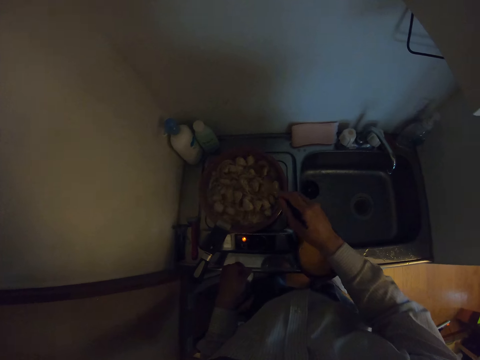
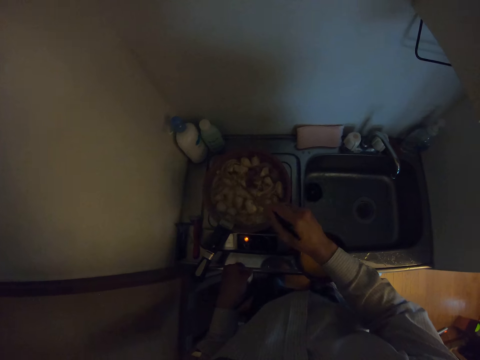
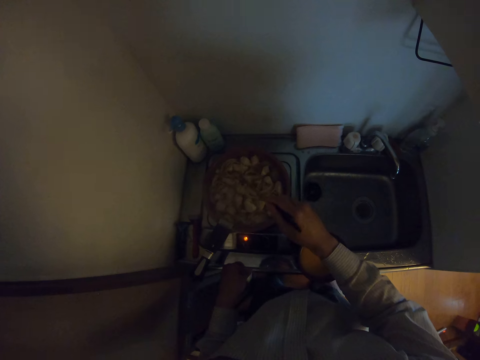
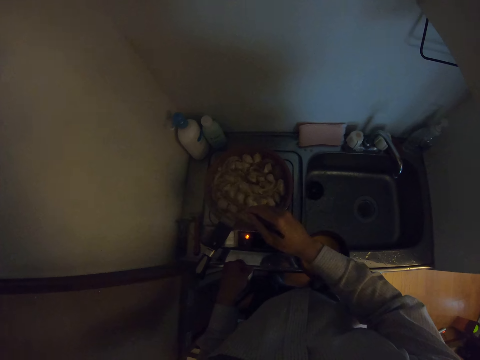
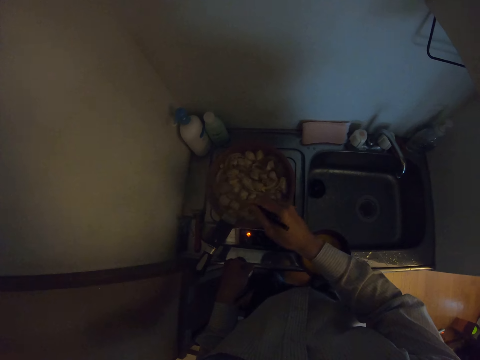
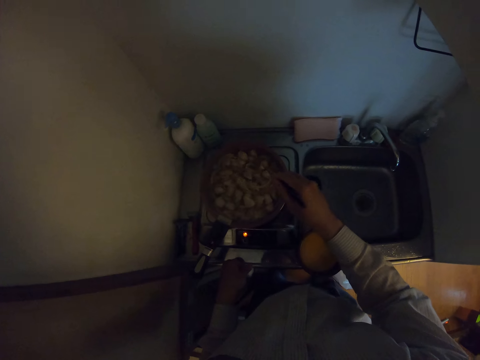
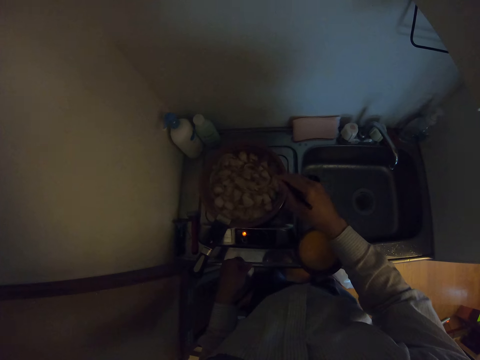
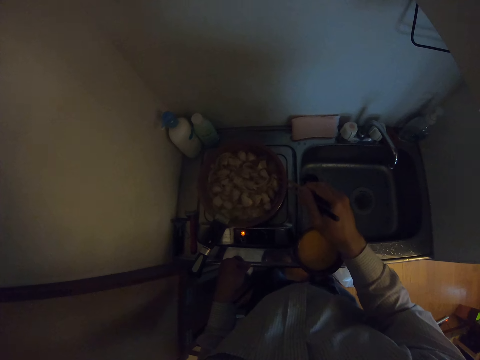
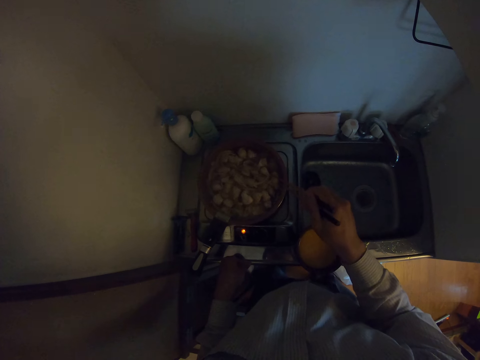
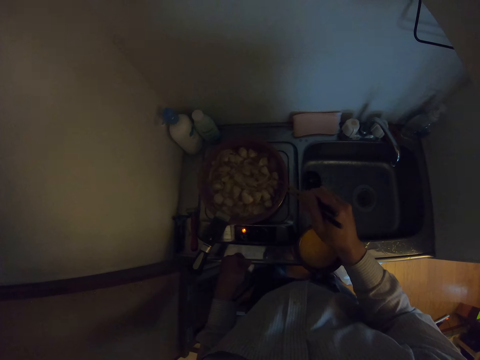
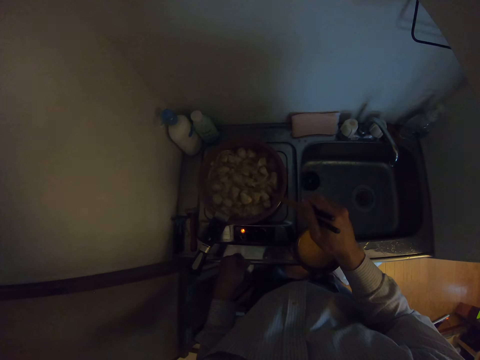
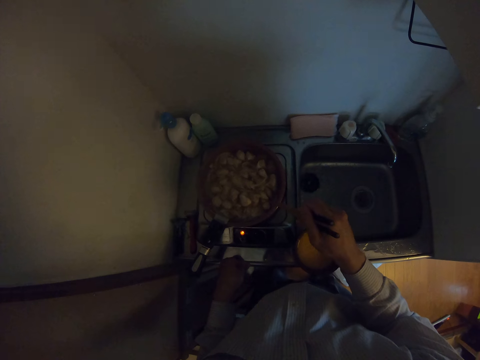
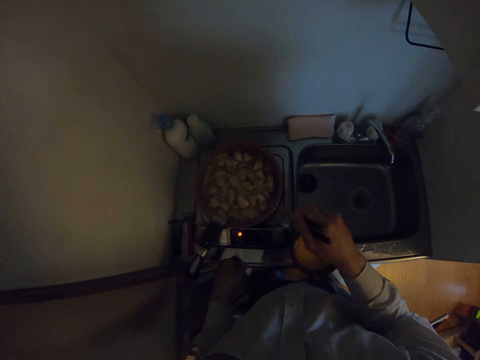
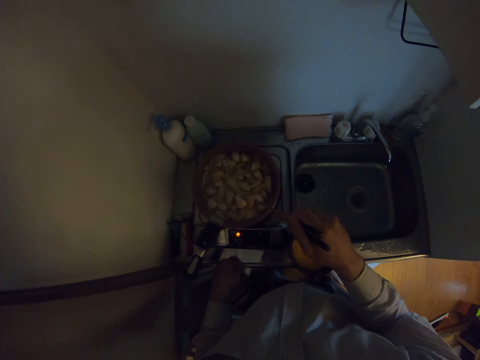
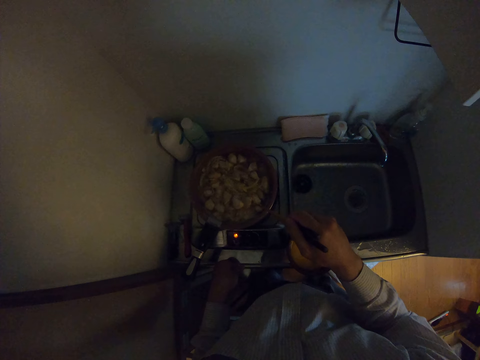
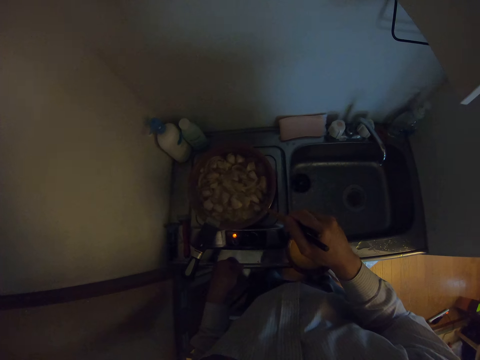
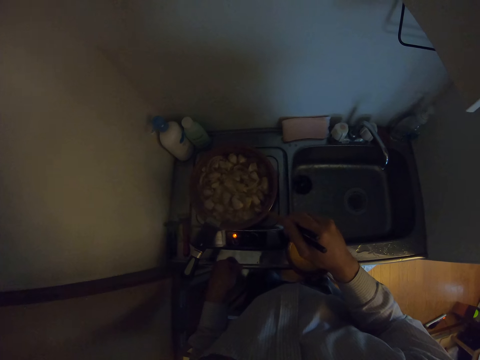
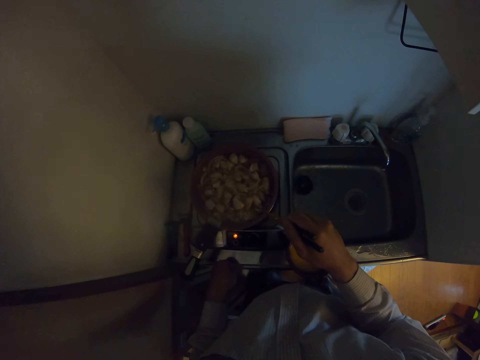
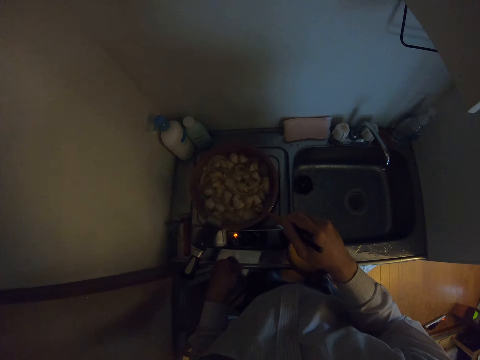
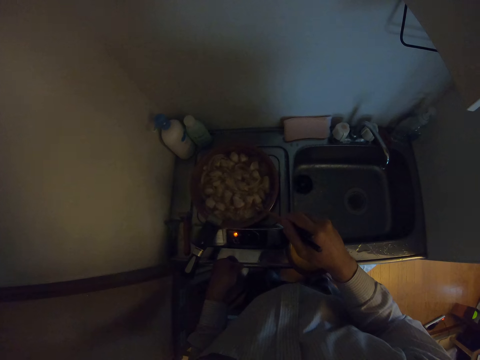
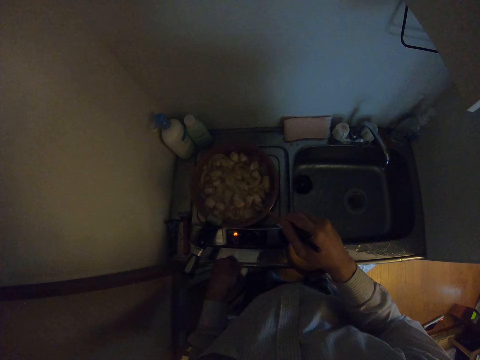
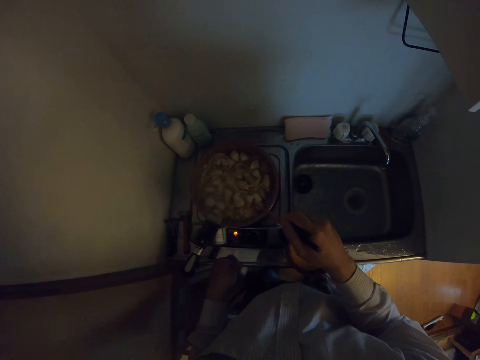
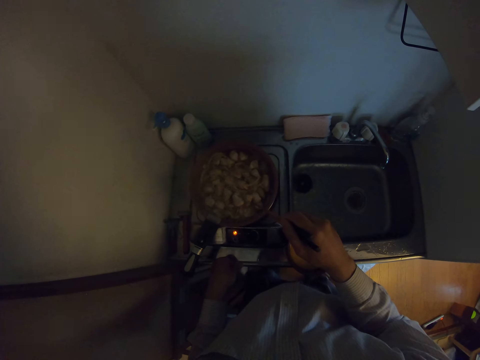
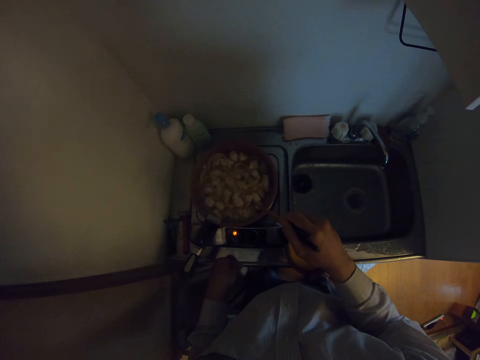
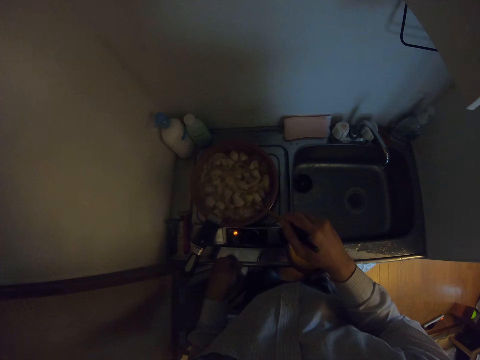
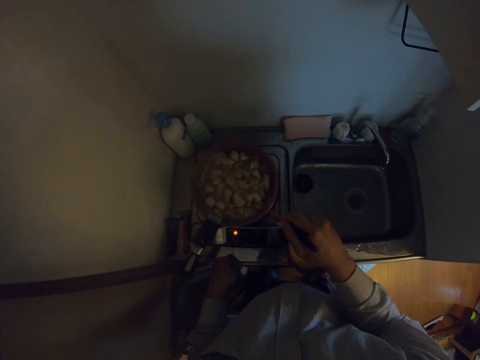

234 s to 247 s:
The camera wearer stares at the macaroni.

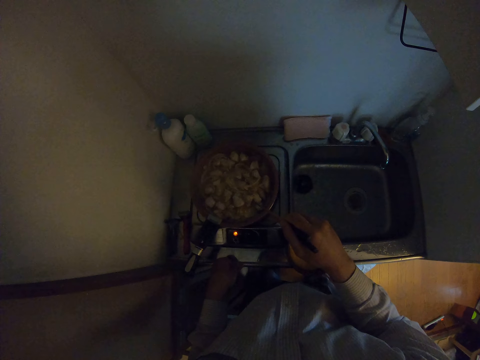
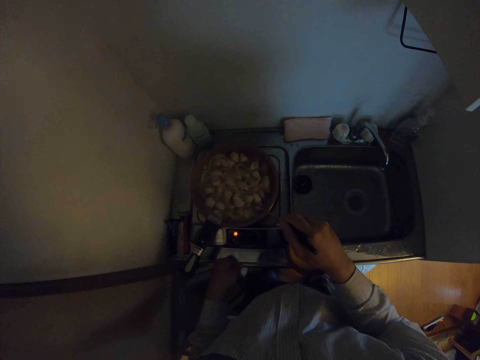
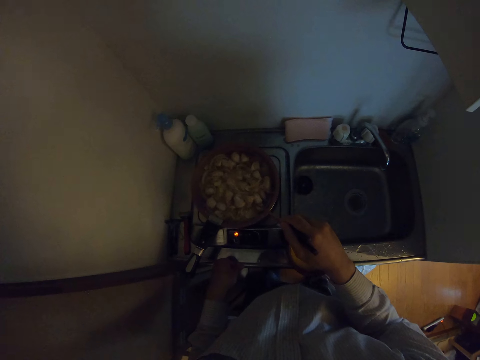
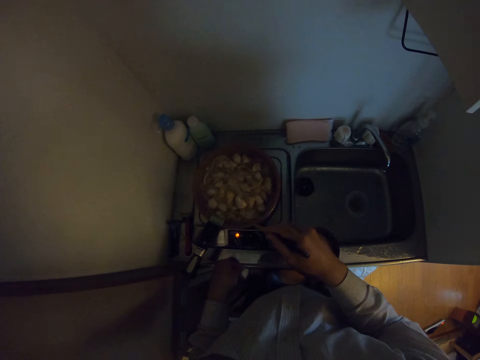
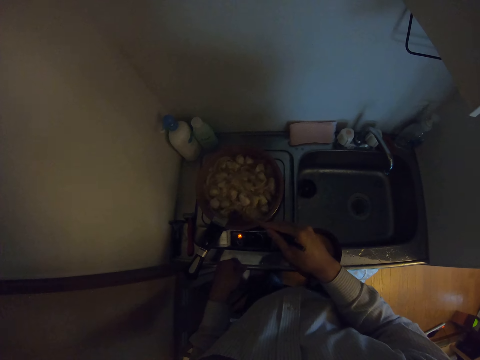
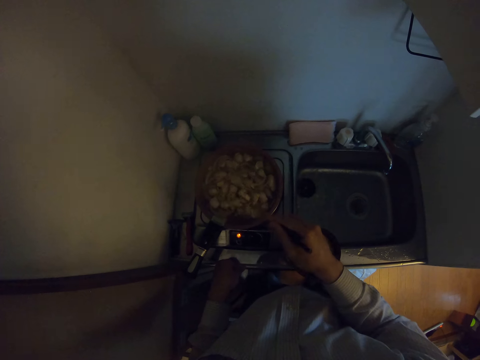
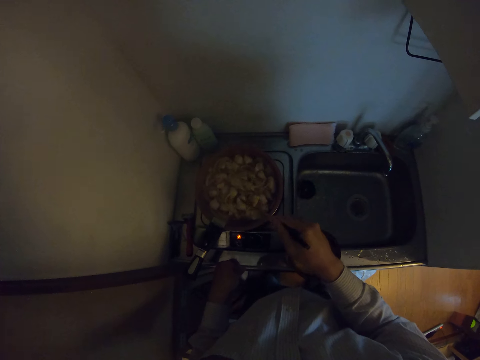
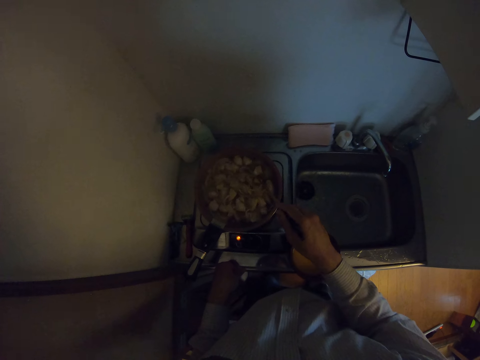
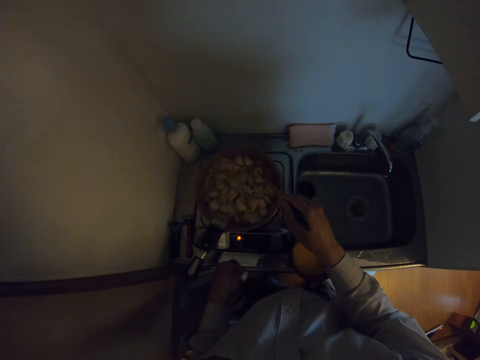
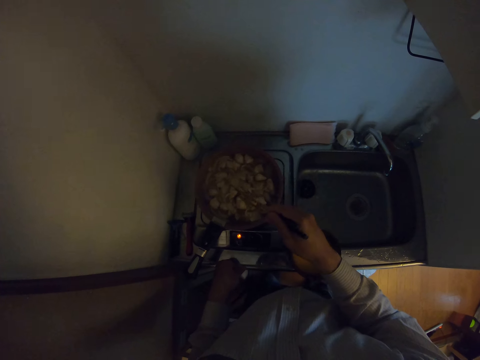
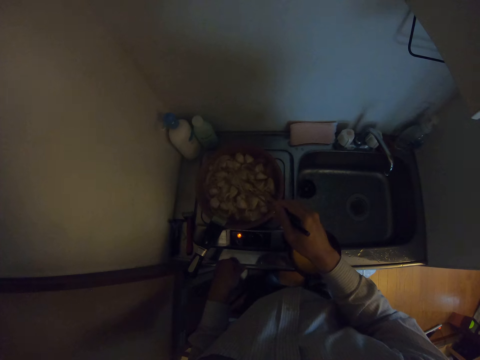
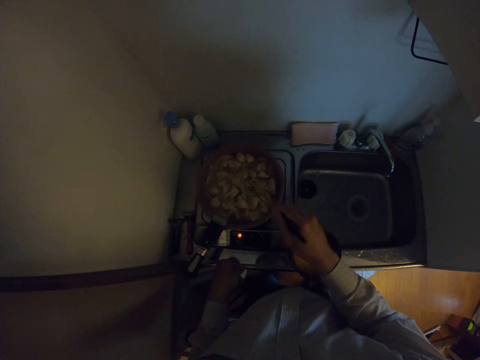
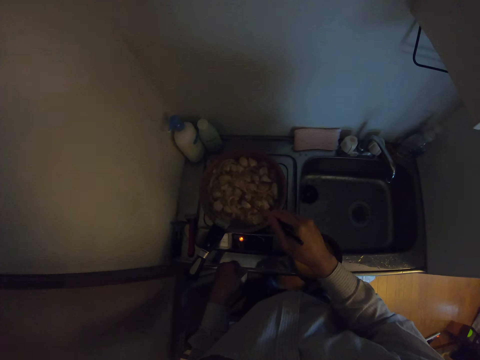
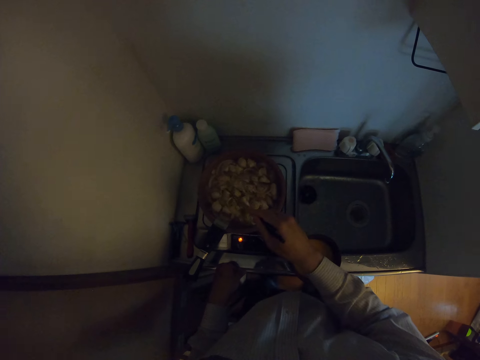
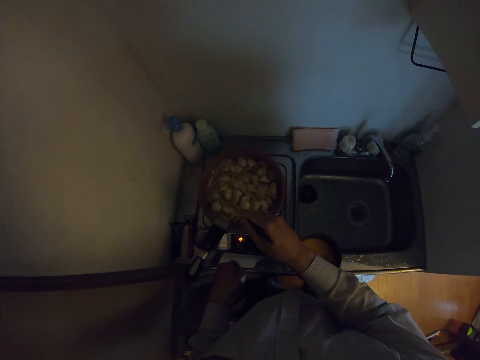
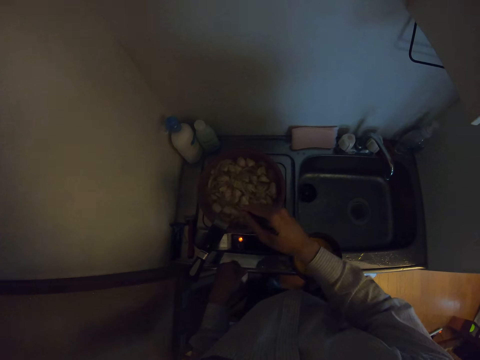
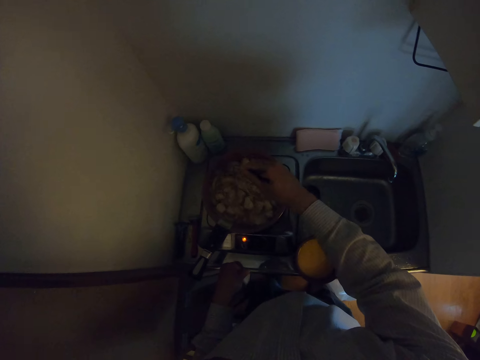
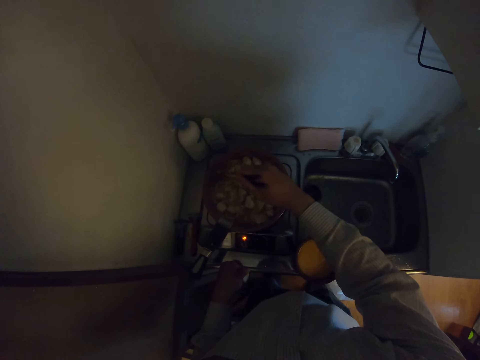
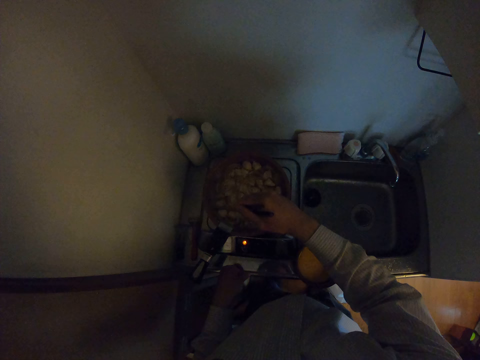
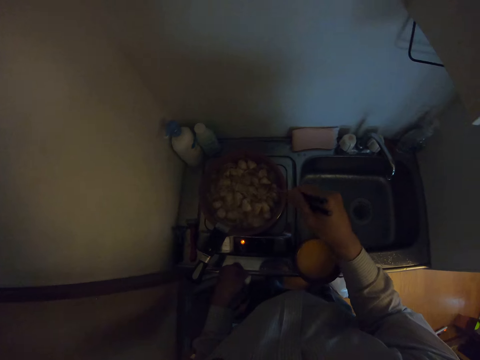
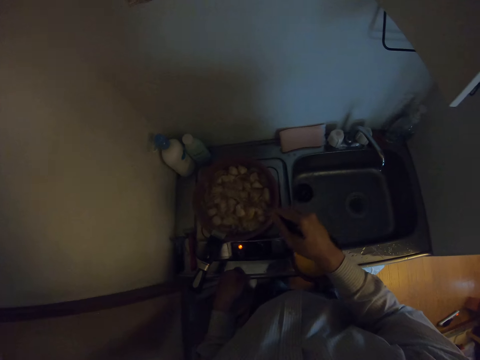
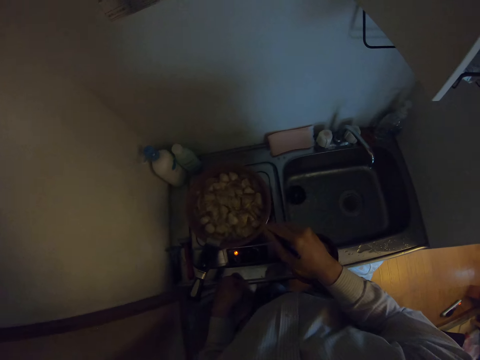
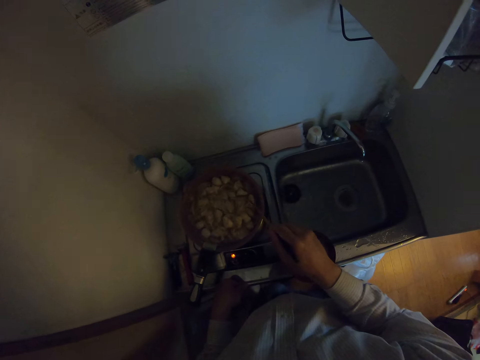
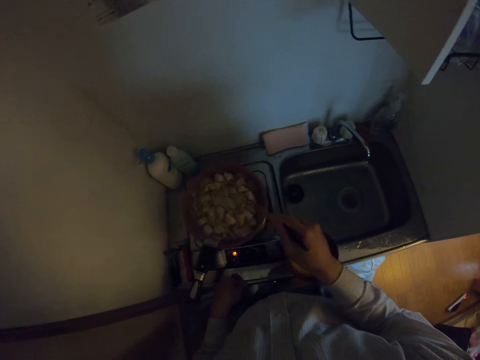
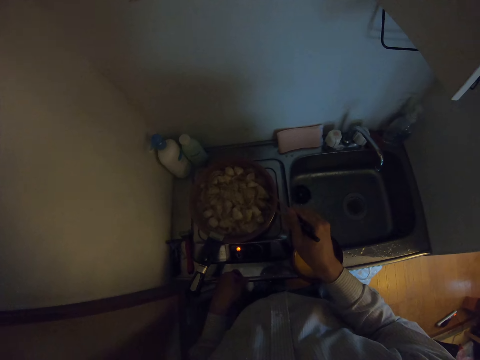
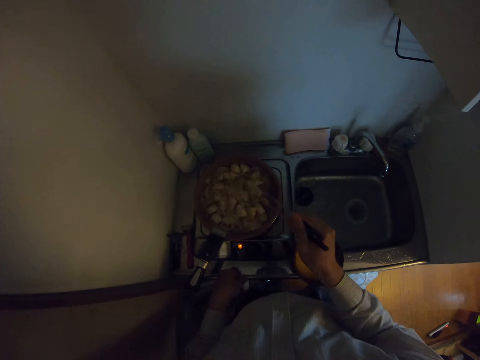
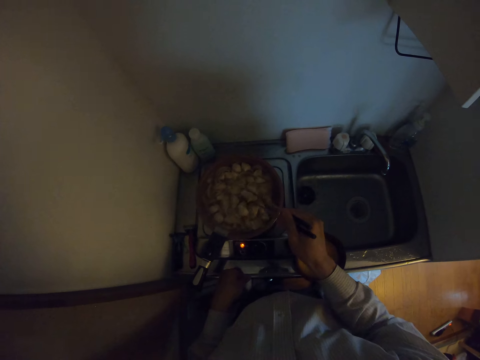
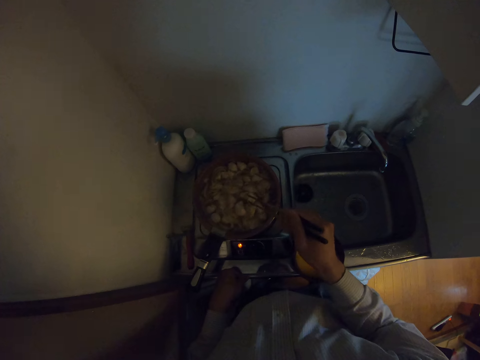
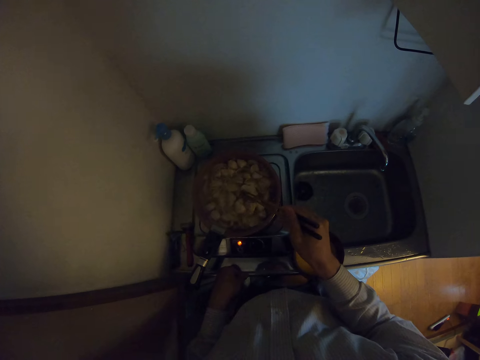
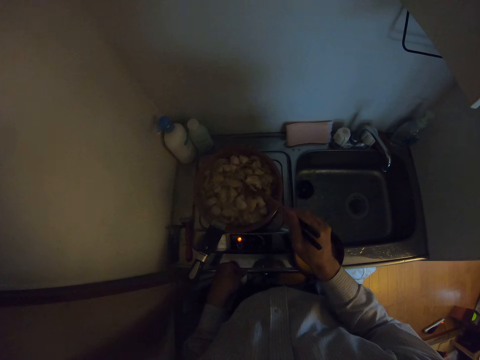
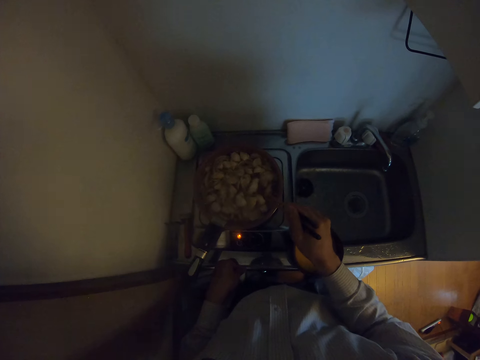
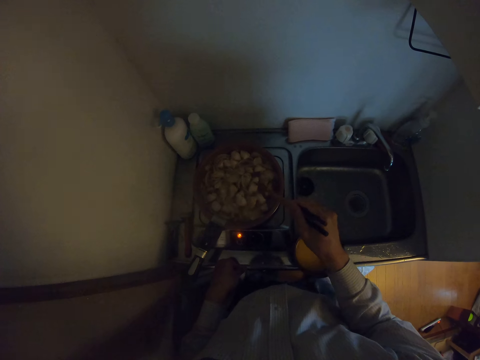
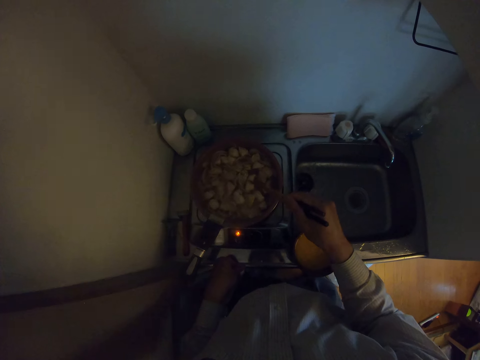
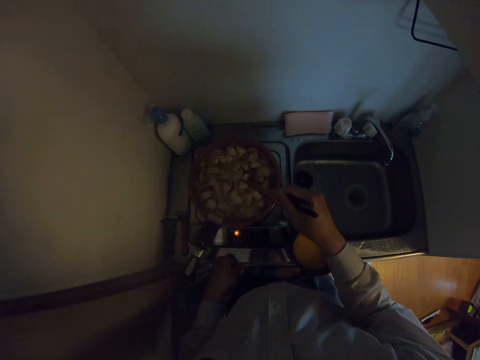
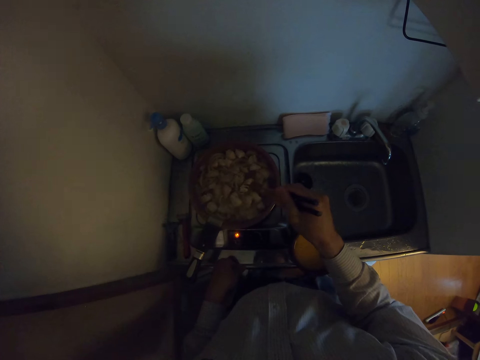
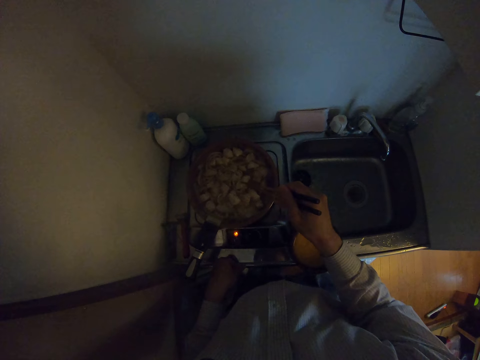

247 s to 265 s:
The camera wearer scatters the macaroni with the chopsticks.
